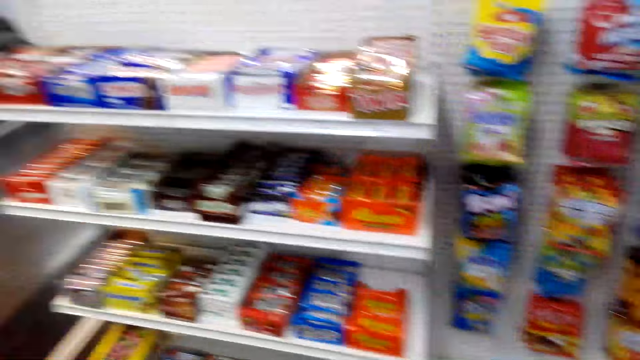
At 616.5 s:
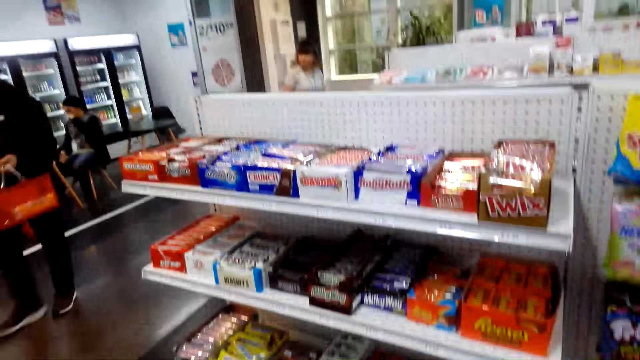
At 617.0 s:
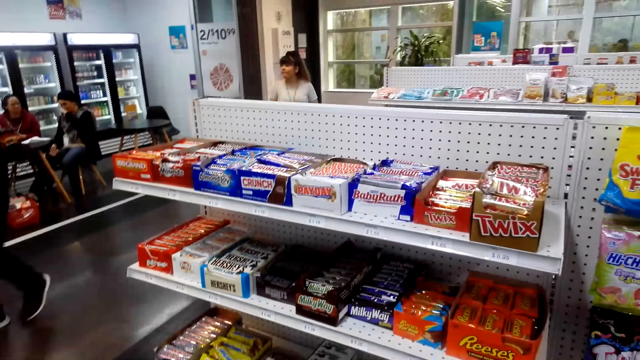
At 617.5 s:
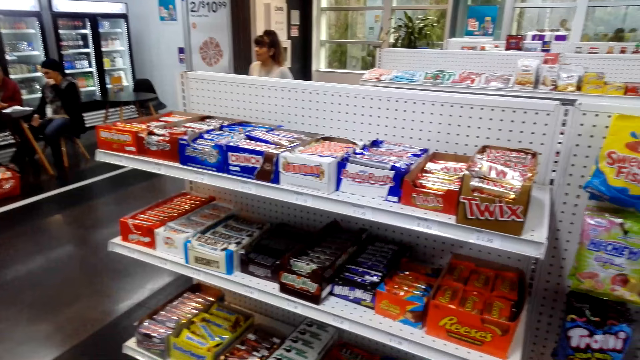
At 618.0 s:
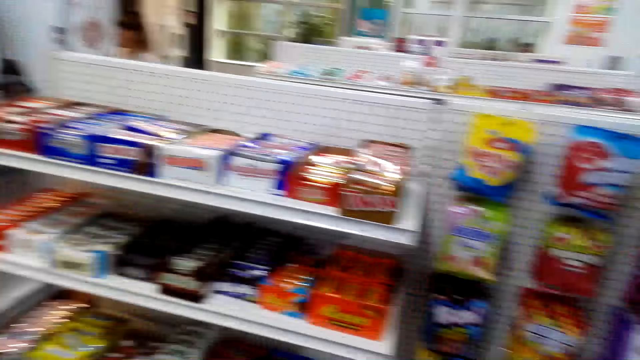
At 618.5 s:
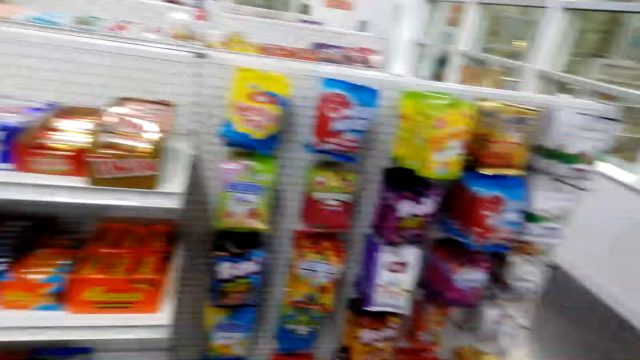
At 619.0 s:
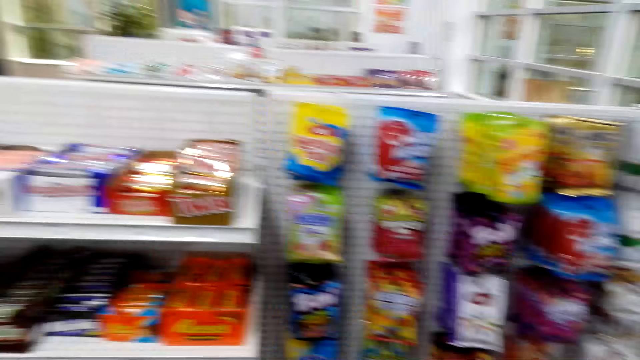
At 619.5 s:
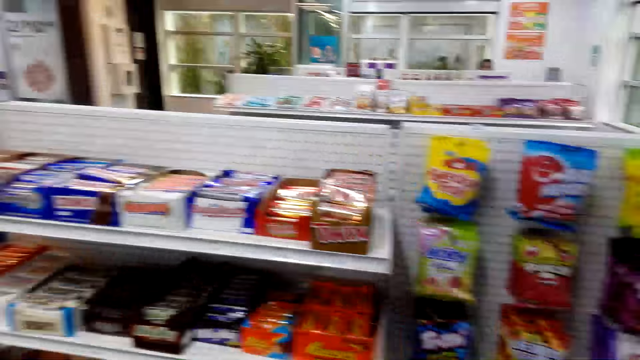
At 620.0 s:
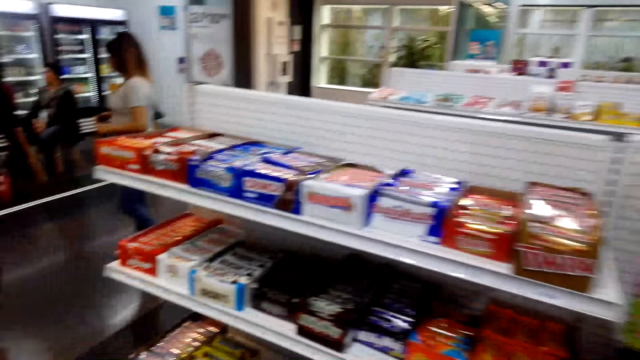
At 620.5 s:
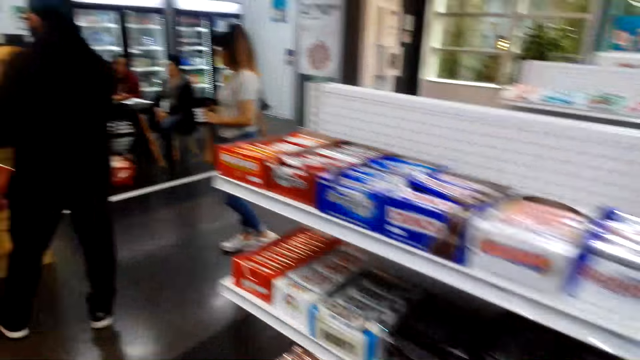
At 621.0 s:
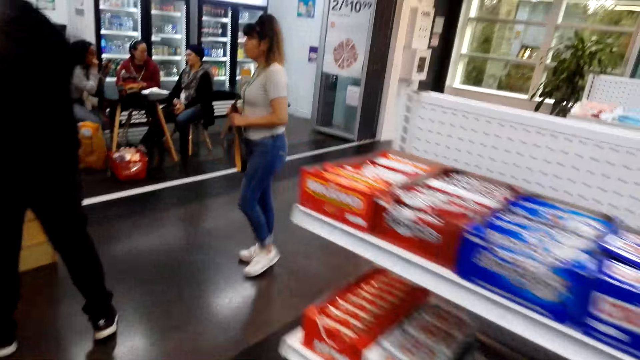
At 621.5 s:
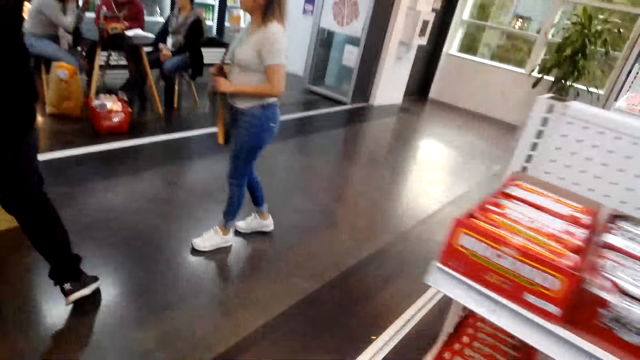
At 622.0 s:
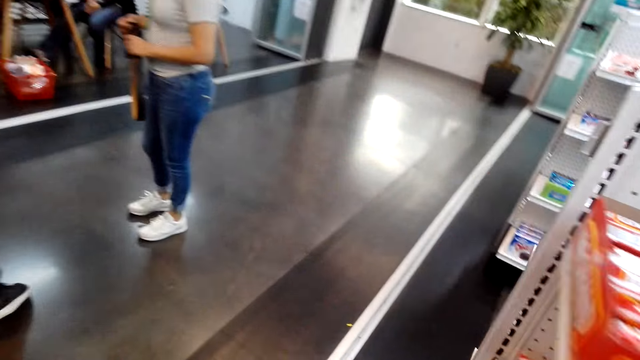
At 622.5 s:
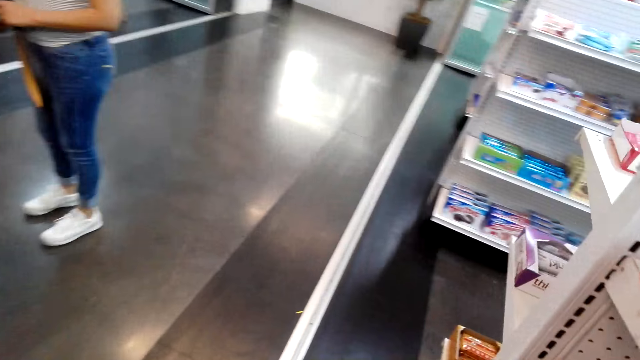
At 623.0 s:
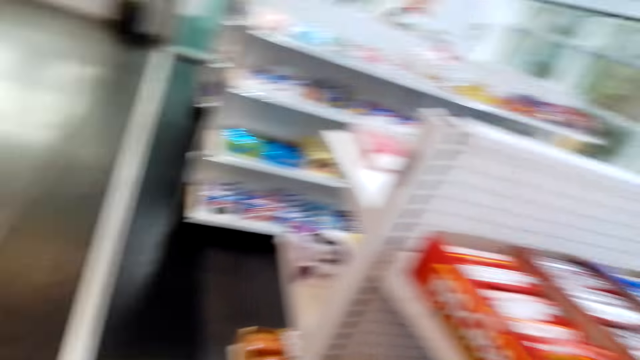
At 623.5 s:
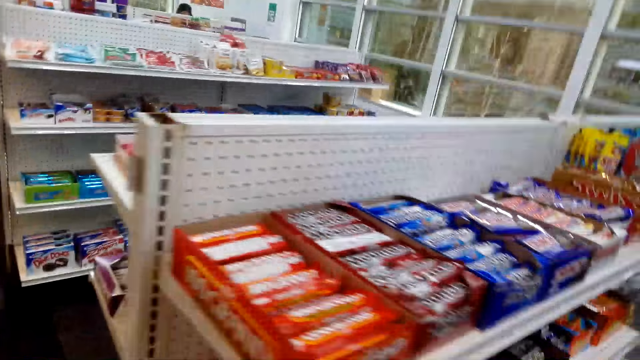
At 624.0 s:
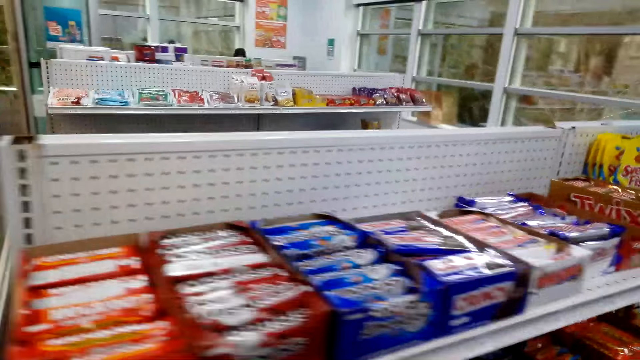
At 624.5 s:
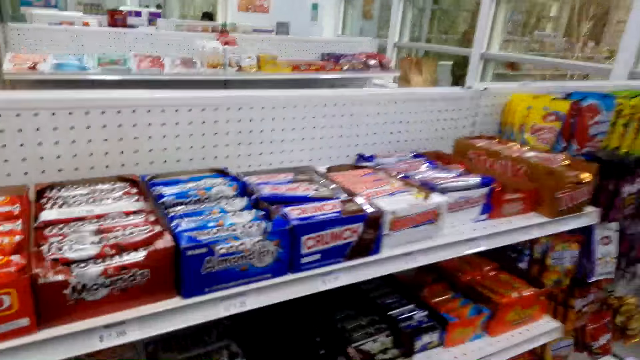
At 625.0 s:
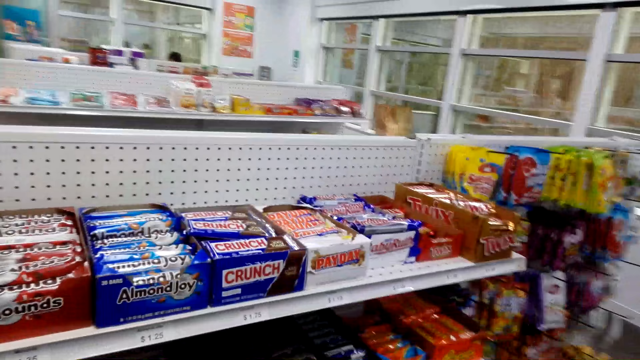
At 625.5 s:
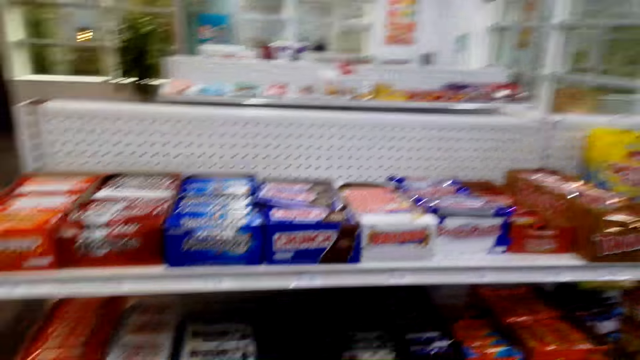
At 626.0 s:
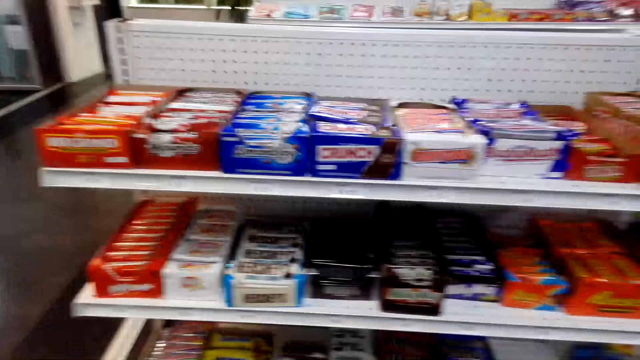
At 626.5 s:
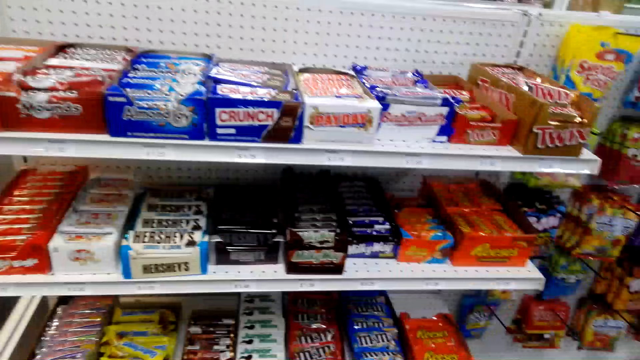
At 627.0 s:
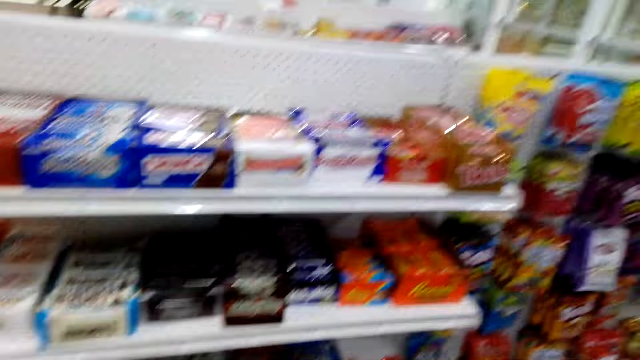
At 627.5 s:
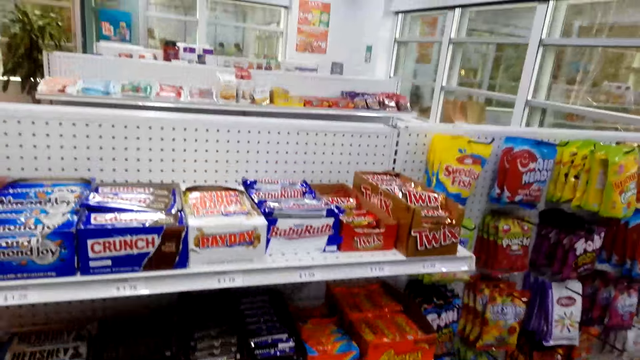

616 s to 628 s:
A woman walks around. Another woman walks around. The camera wearer looks around. A man stands. The other woman walks around. The camera wearer looks around.

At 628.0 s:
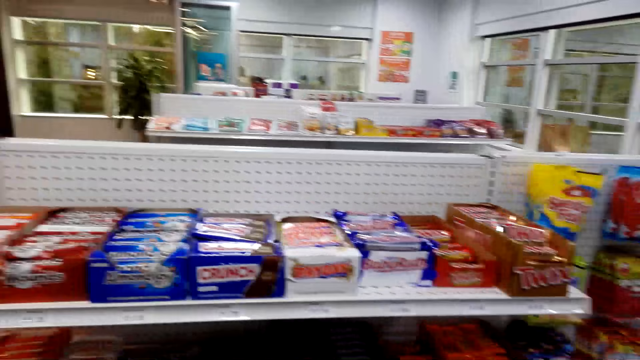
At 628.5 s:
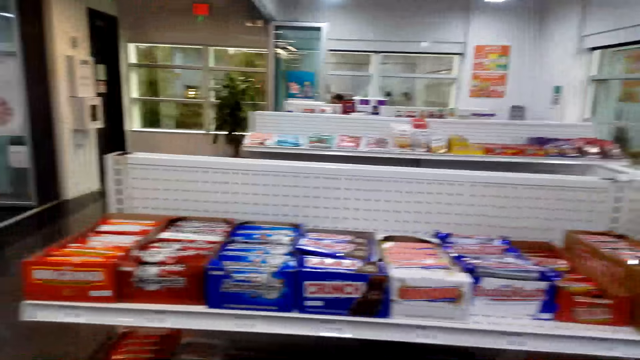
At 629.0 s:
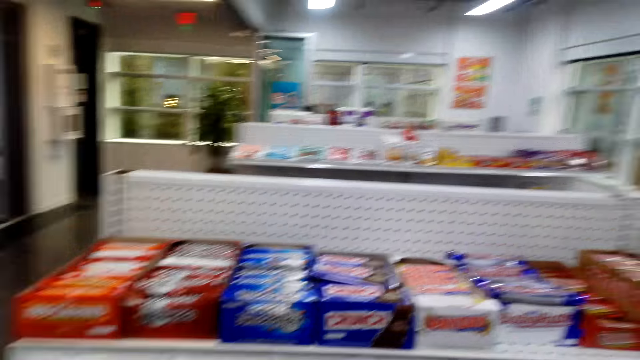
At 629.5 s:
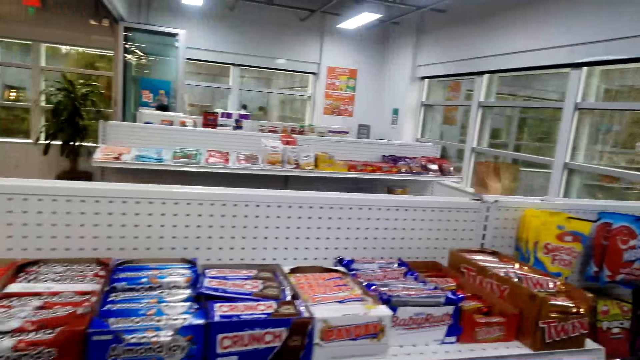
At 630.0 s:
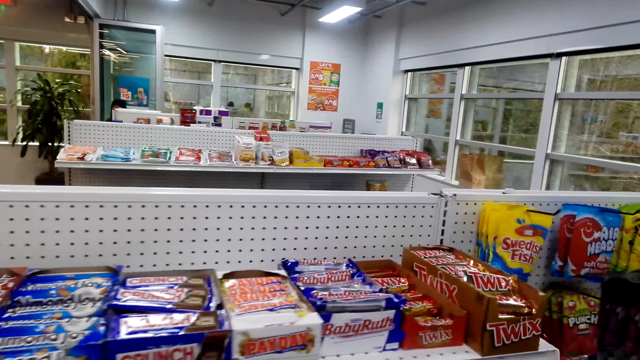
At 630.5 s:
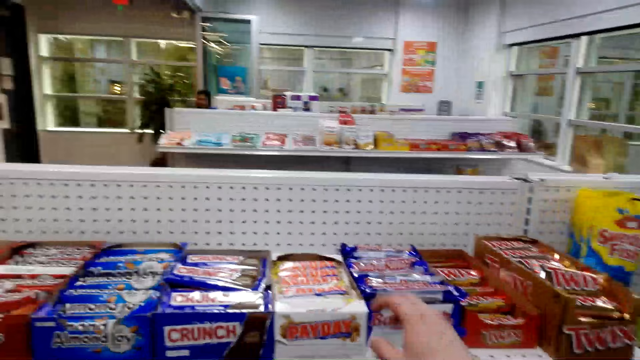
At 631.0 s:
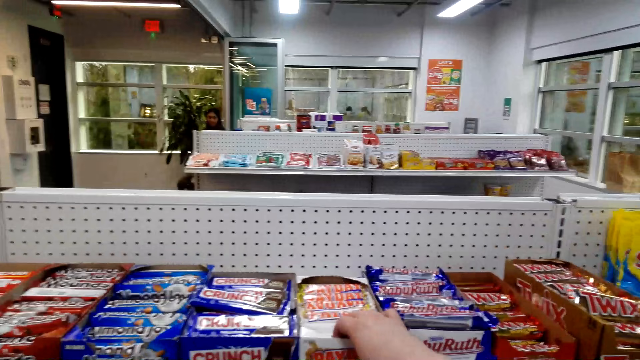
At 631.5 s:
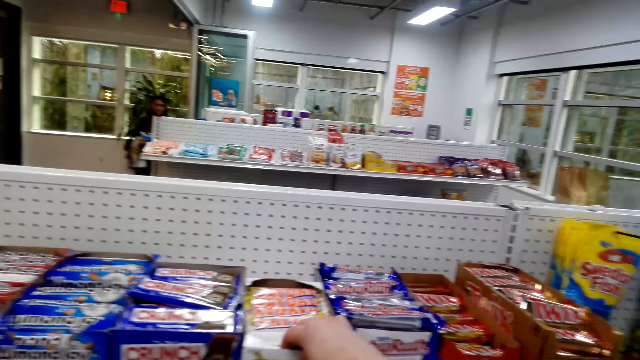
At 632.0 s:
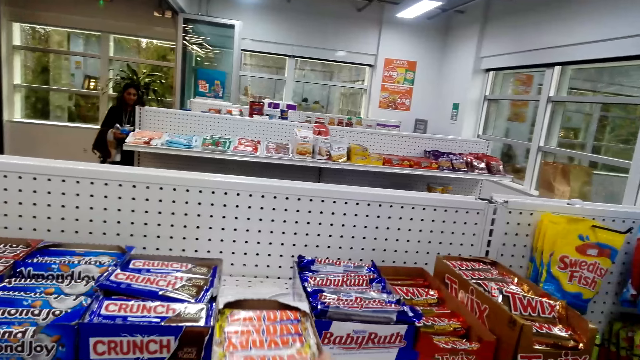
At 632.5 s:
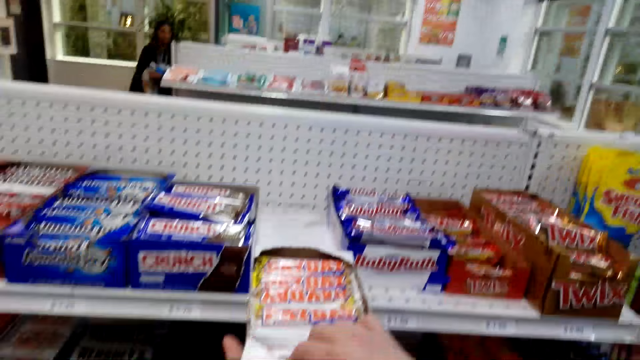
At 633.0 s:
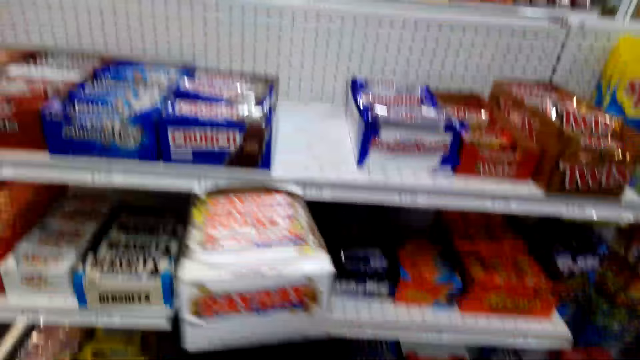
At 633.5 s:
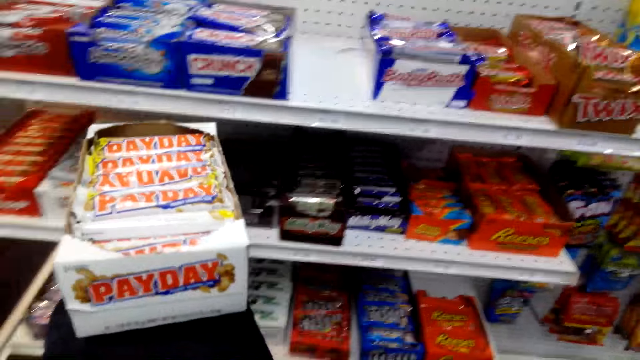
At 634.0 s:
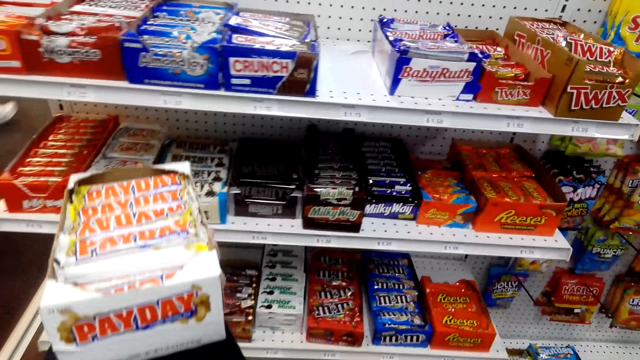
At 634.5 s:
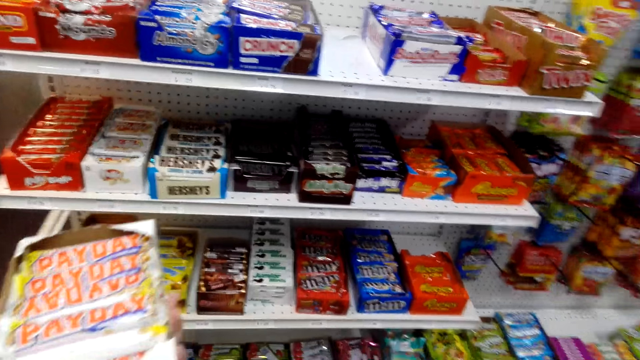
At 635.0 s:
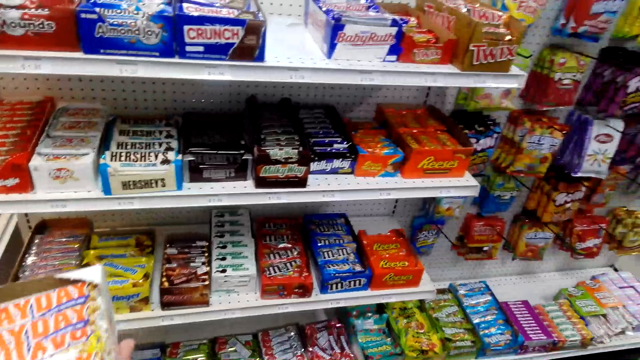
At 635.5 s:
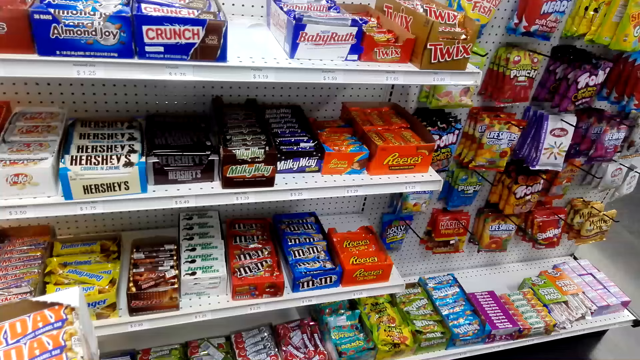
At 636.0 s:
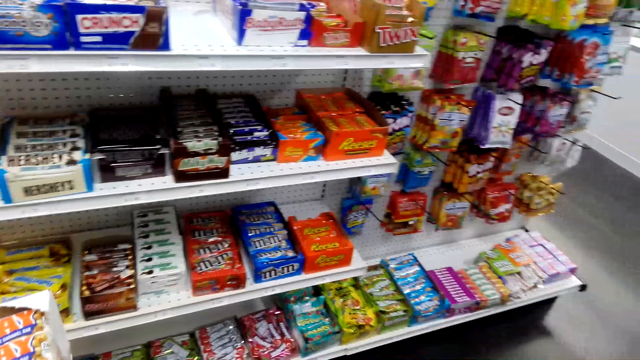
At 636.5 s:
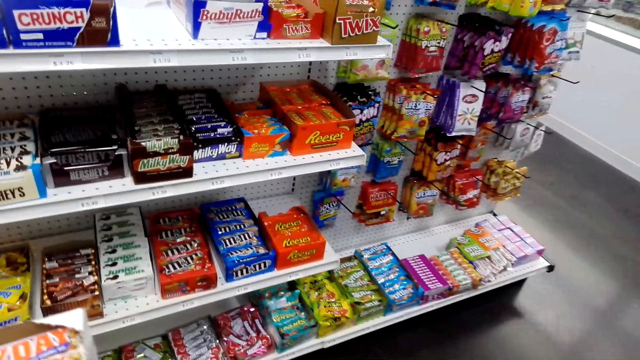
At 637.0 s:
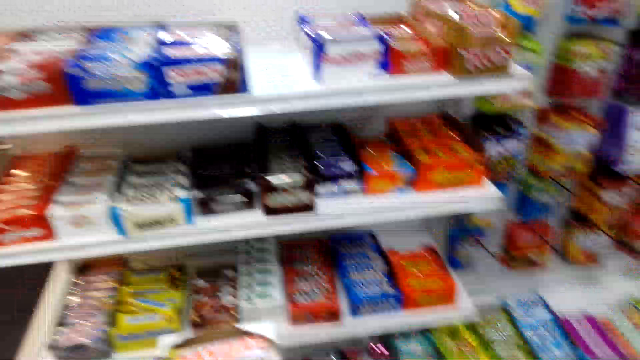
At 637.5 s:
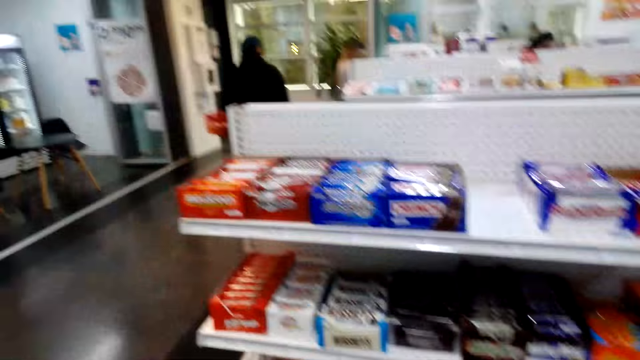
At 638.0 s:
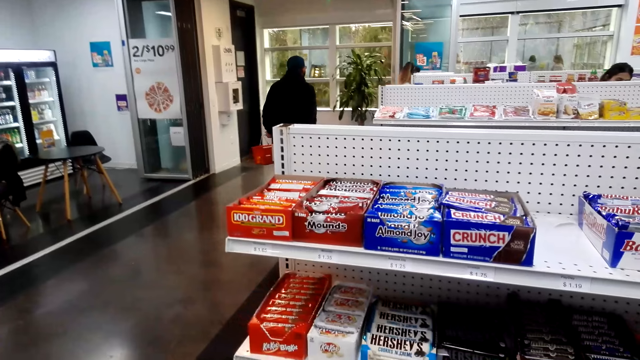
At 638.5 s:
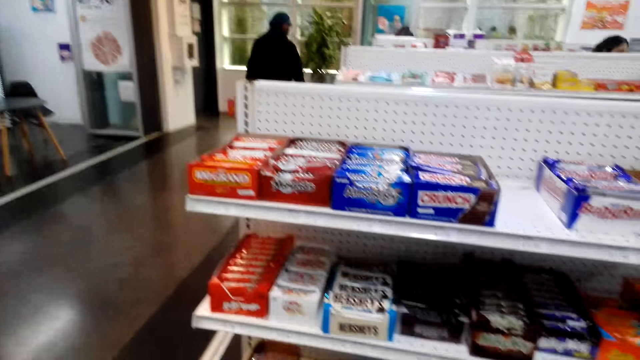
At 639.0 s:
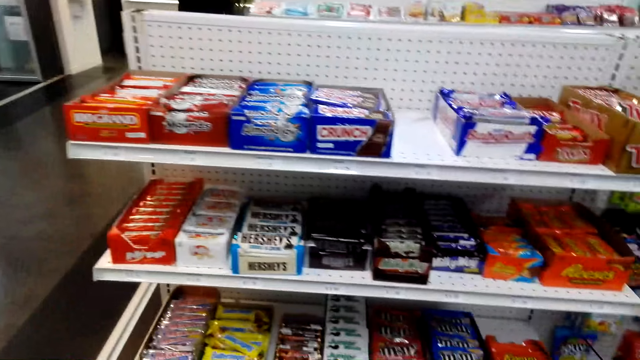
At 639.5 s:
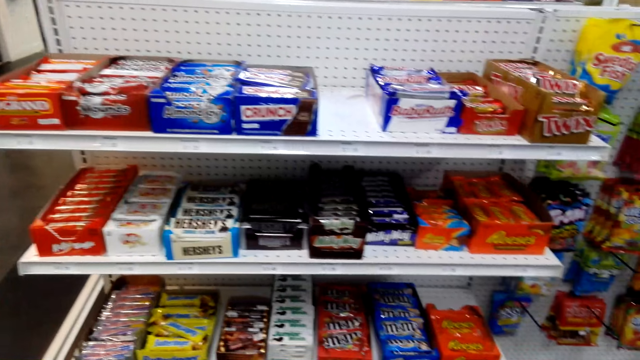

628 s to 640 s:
The camera wearer picks up Payday. They look around. A man walks around.
